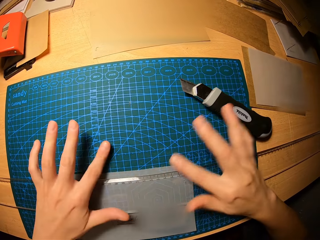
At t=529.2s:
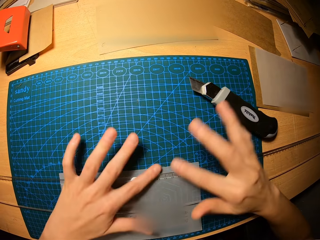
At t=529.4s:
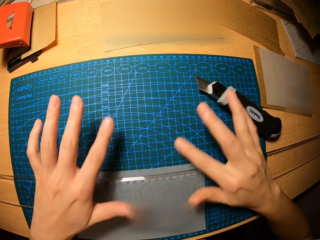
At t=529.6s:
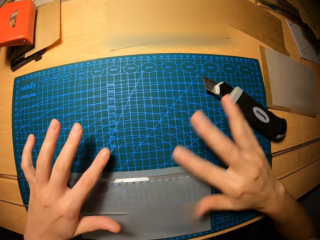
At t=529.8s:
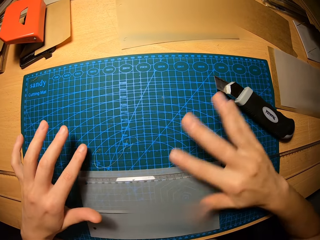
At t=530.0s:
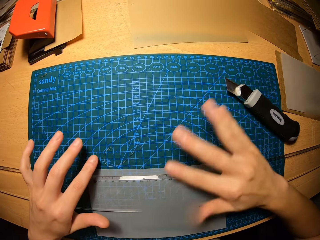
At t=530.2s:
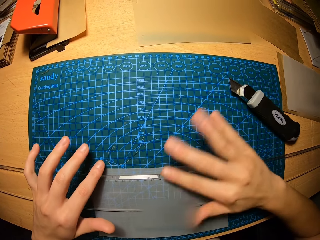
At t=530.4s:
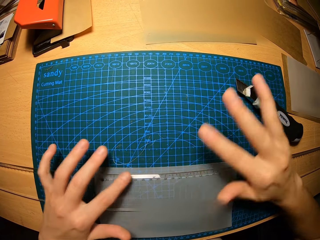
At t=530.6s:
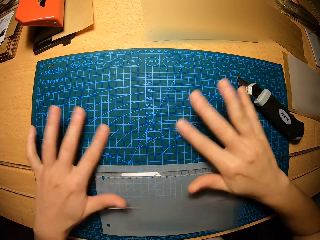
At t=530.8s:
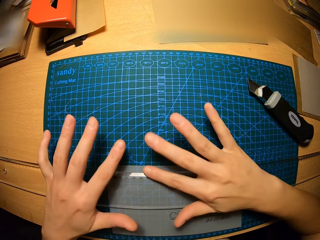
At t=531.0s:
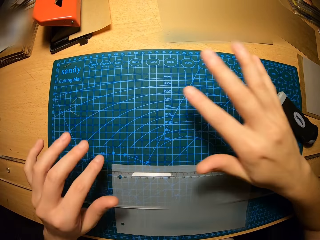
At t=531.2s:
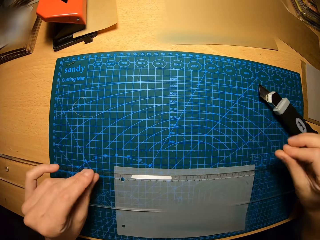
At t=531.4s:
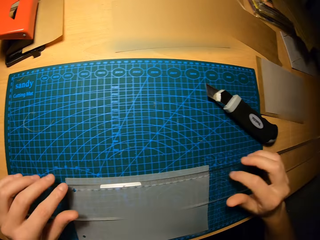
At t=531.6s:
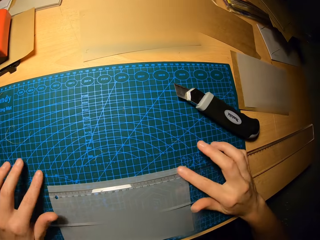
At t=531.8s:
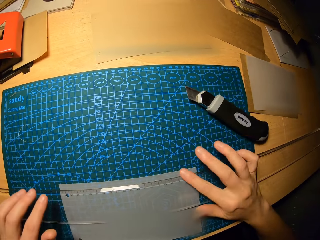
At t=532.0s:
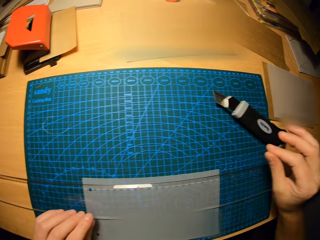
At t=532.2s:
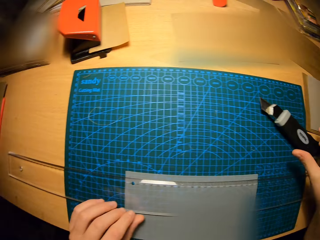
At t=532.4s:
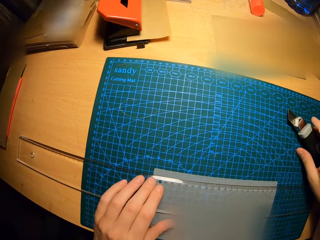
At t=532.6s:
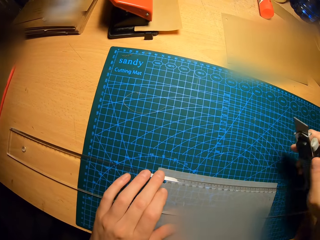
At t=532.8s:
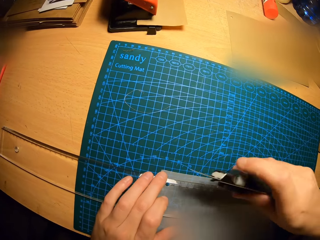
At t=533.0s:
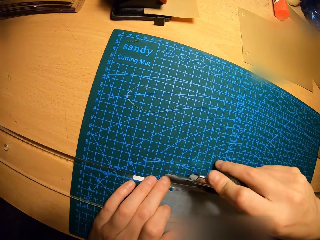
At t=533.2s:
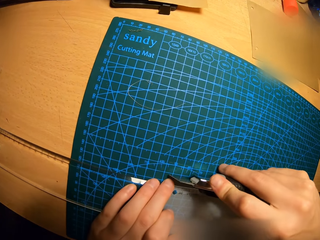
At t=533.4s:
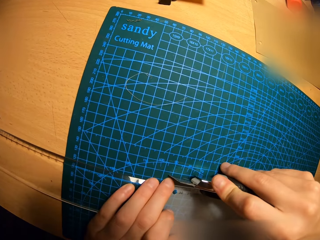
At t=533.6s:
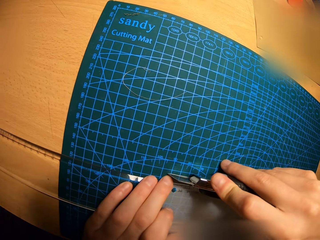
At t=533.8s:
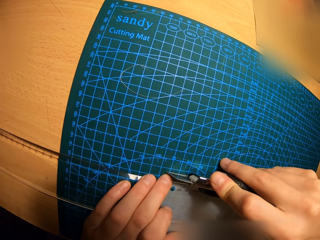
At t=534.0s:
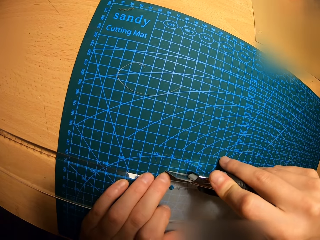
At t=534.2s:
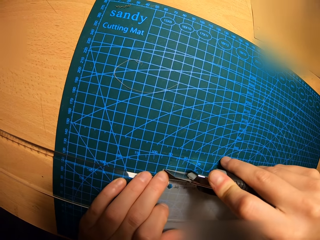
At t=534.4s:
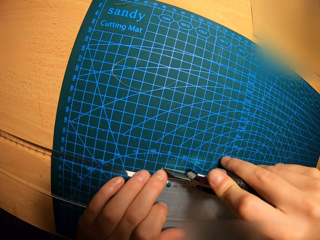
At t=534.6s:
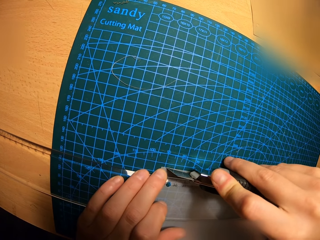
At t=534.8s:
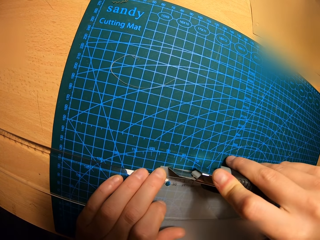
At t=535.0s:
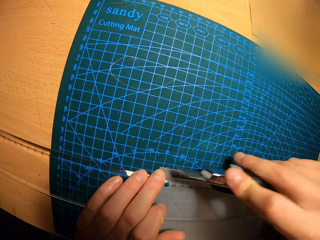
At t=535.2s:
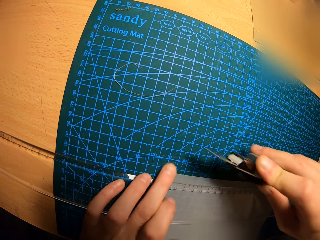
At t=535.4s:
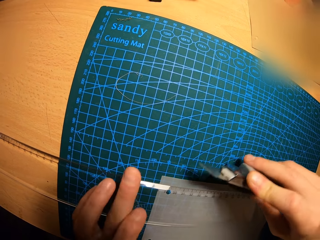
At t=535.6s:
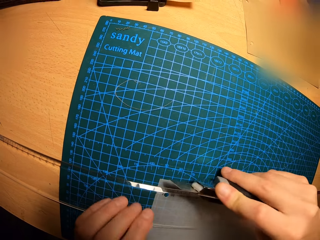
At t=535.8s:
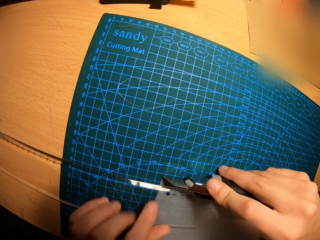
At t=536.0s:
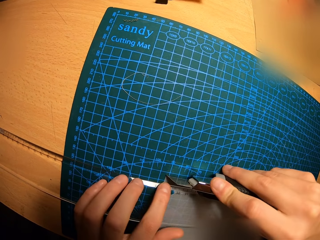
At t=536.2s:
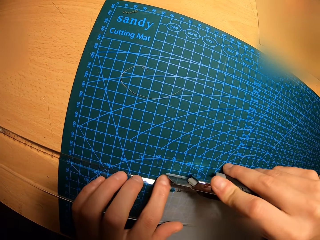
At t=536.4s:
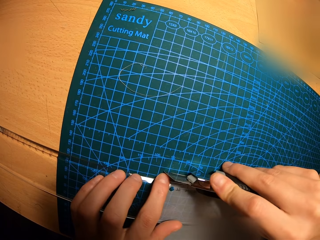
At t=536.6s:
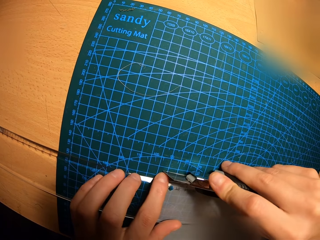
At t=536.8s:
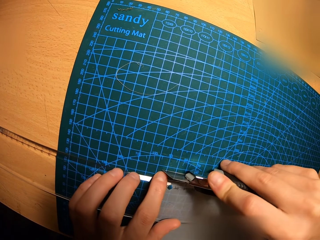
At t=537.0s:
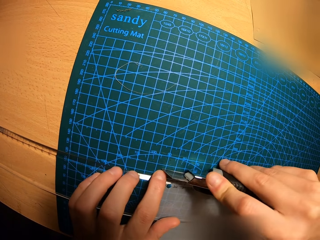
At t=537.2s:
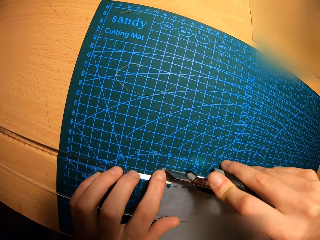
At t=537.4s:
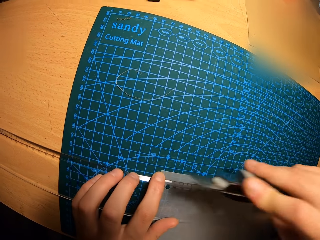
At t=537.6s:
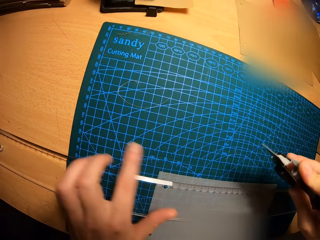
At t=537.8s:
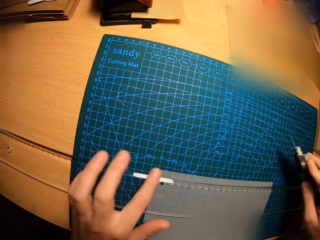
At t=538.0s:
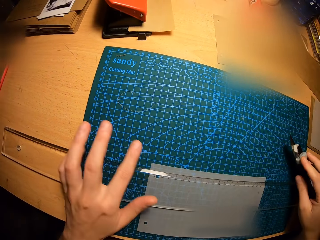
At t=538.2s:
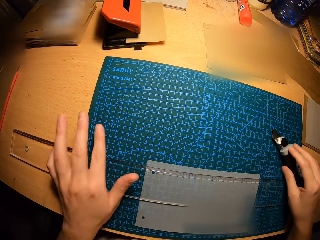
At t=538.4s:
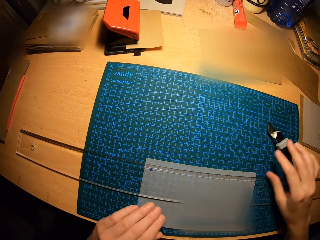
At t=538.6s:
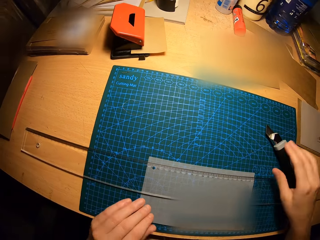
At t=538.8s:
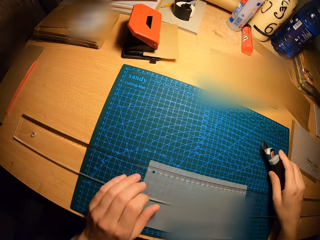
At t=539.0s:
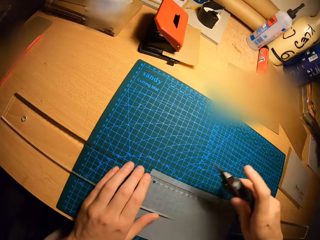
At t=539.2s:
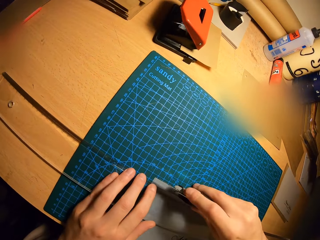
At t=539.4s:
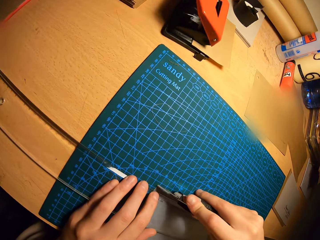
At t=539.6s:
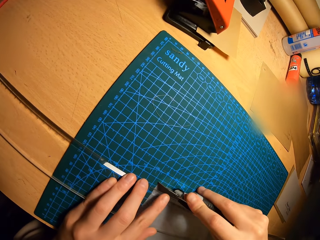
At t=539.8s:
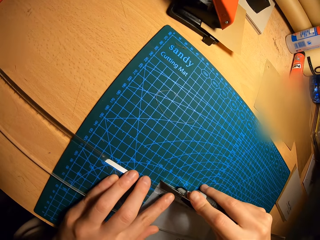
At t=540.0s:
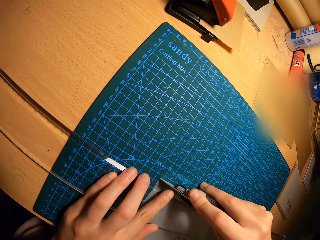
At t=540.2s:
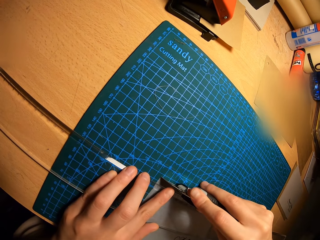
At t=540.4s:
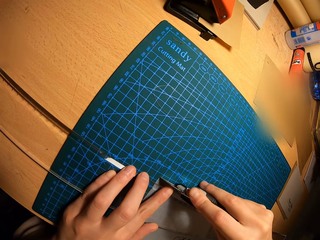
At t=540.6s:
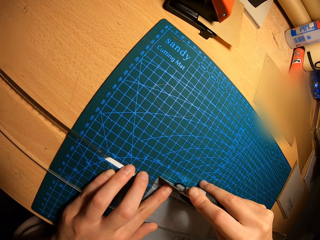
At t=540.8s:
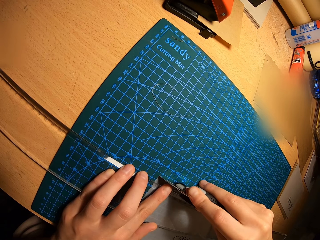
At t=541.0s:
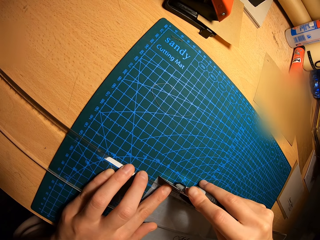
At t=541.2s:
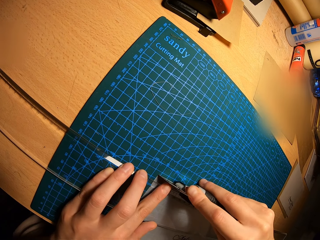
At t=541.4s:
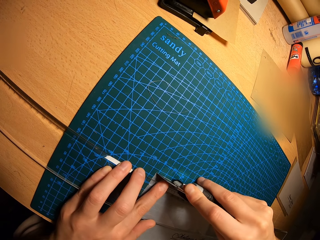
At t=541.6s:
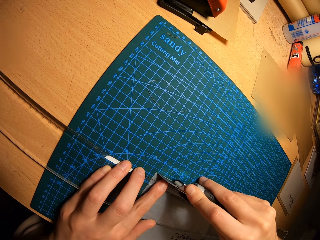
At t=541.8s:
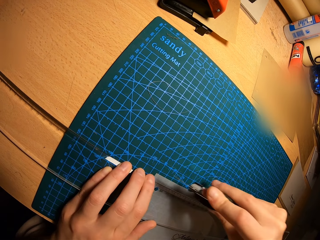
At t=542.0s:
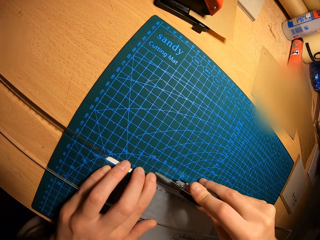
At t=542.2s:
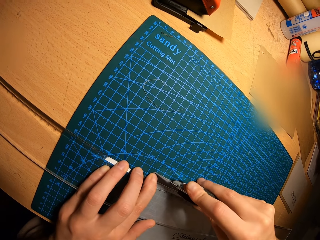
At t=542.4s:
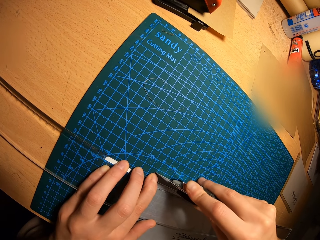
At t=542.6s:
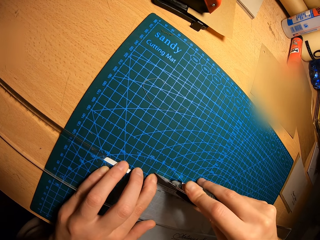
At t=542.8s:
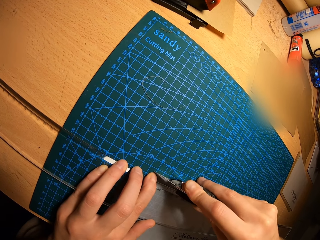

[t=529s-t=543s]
The camera wearer drops the safety cutter or utility knife on the craft mat with his right hand. He removes the pieces of craft paper with his hands and cleans the surface of the craft mat. He takes the safety cutter from the table with his right hand. He marks a portion of the paper with the safety cutter. He cuts the craft paper with the utility knife. He removes the pieces of craft paper with his finger. He cuts the craft paper with the utility knife. He drops the safety cutter on the craft mat with his right hand. He removes the pieces of craft paper with his finger. He takes the safety cutter from the table with his right hand. He marks a portion of the paper with the safety cutter. He cuts the craft paper with the utility knife.

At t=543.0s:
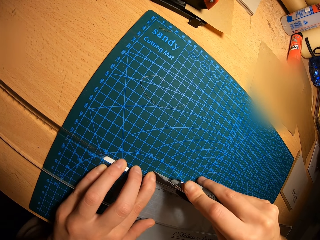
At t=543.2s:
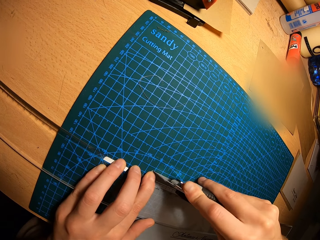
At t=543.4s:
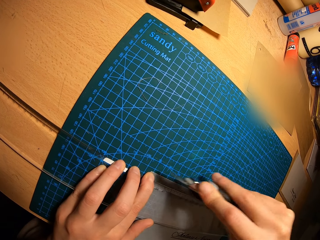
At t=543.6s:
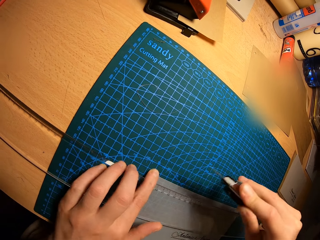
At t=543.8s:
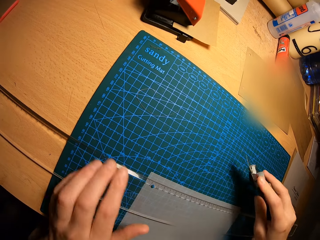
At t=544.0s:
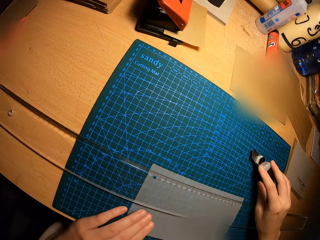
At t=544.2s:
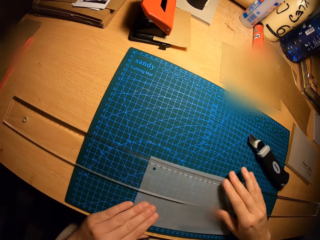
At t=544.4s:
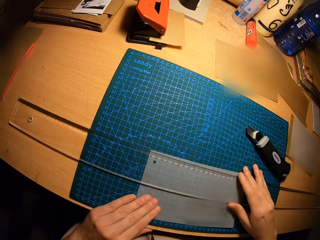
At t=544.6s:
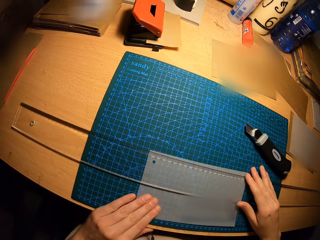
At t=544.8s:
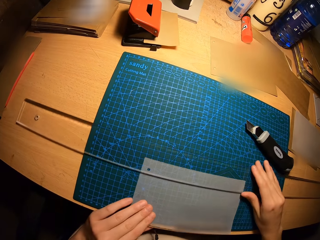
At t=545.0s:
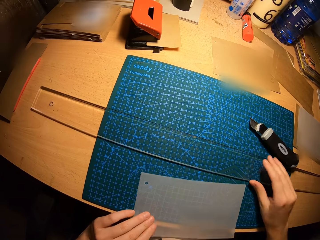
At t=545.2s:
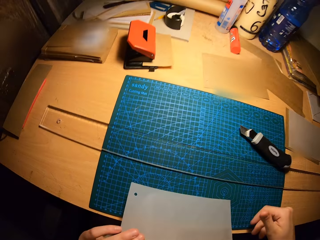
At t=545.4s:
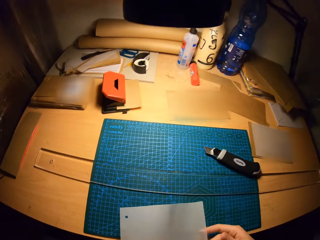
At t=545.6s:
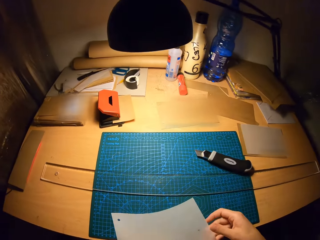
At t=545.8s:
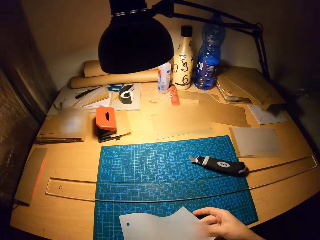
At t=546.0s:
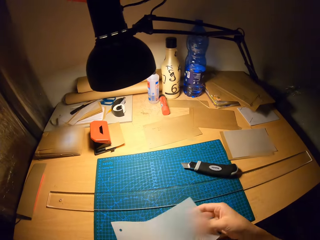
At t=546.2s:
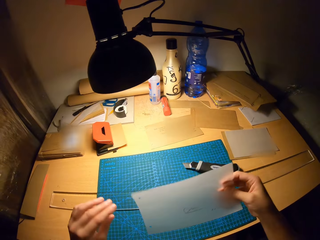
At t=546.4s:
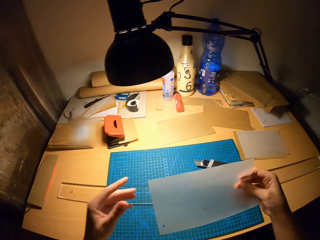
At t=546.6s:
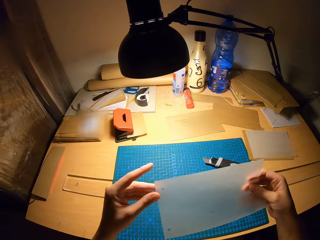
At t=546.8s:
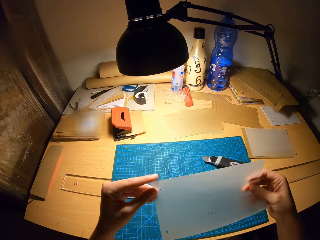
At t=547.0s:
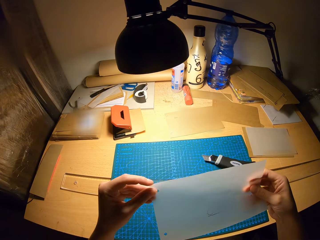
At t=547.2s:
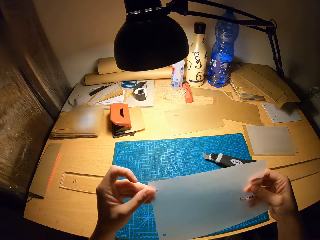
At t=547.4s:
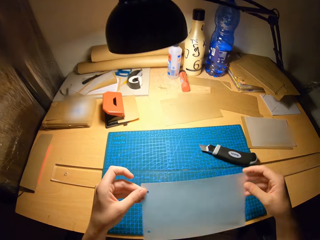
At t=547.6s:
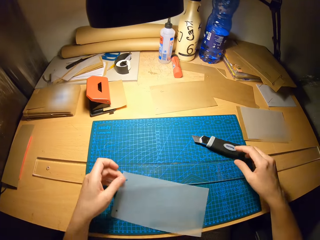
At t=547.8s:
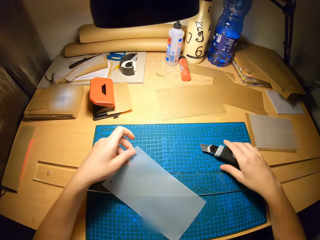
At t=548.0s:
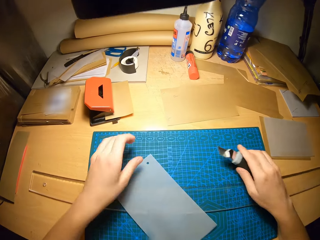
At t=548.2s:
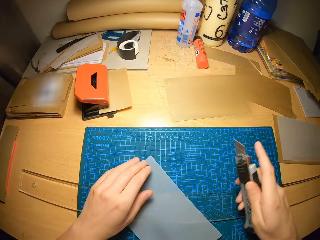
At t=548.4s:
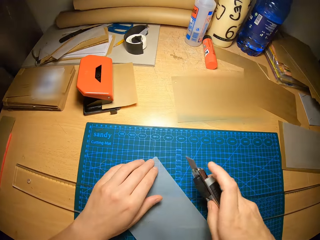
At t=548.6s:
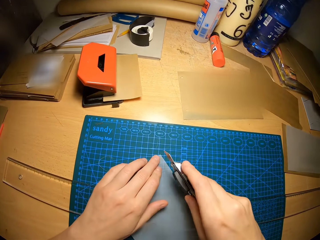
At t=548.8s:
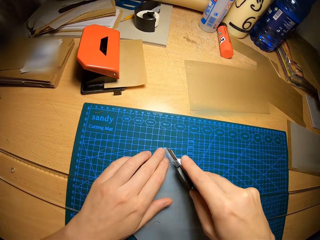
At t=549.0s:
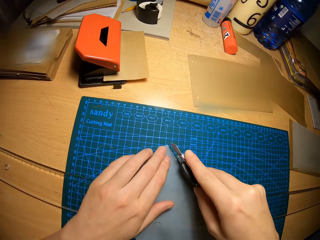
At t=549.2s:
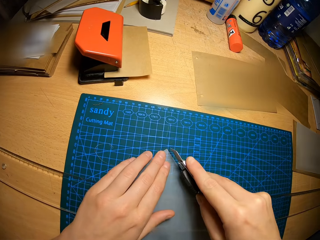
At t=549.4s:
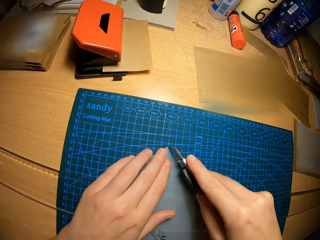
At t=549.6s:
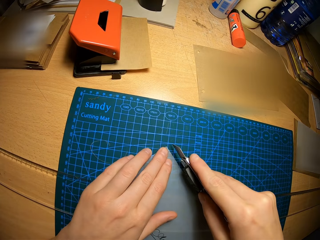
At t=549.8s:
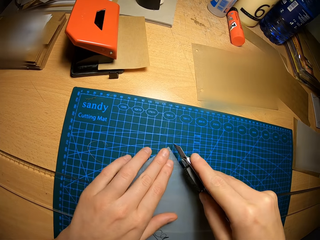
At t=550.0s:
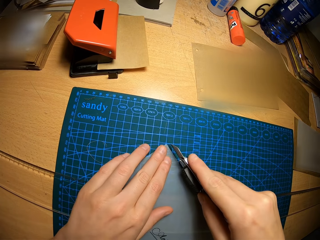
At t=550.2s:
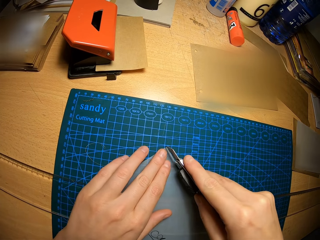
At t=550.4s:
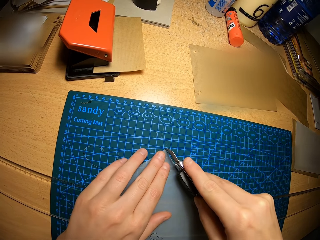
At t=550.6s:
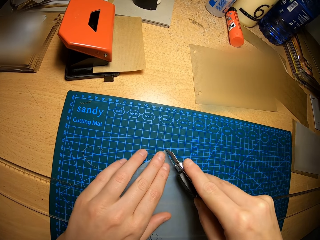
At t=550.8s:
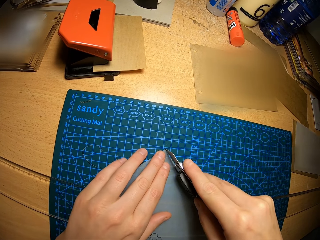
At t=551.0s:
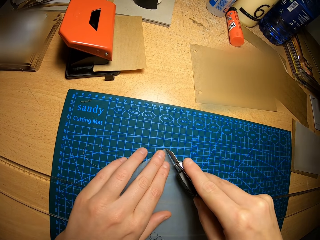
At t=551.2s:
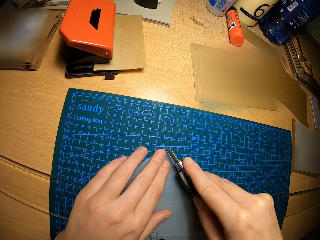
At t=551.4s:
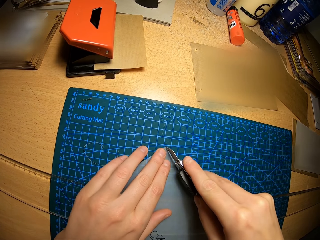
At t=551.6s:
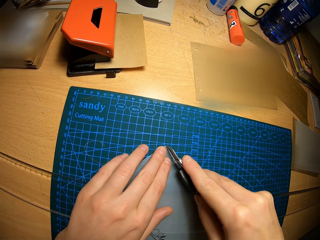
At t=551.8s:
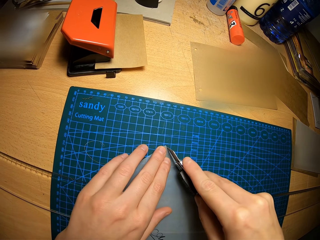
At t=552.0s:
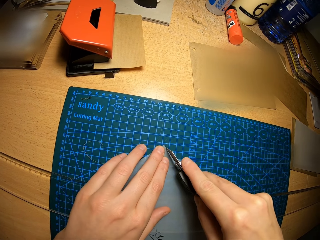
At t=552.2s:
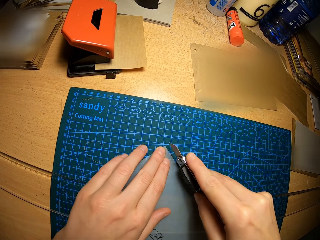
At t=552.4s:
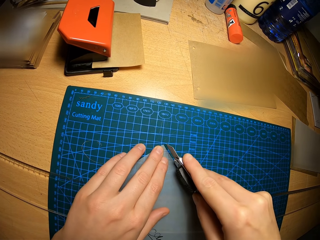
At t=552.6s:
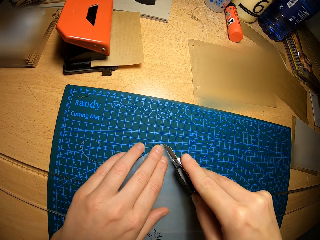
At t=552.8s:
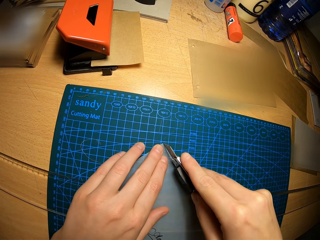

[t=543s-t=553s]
The camera wearer drops the safety cutter or utility knife on the craft mat or cutting mat with his right hand. He removes the ruler from the top of the paper and removes the paper from the craft mat. He moves the craft paper on the cutting mat. He holds the paper in both hands. He stares at the craft paper in his hand. He takes the safety cutter from the table with his right hand. He drops the paper on the craft mat. He marks a portion of the paper with the safety cutter. He cuts the craft paper with the utility knife.
